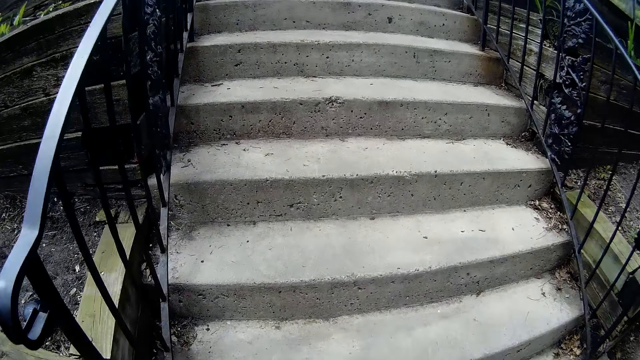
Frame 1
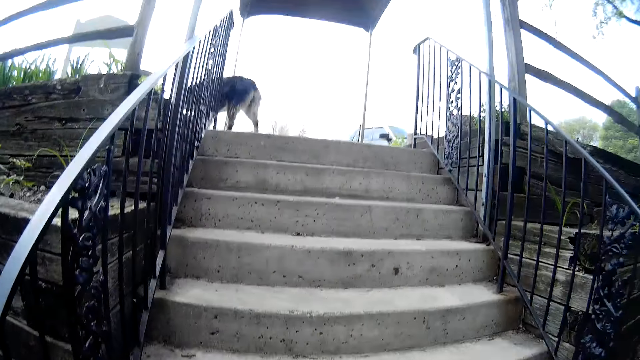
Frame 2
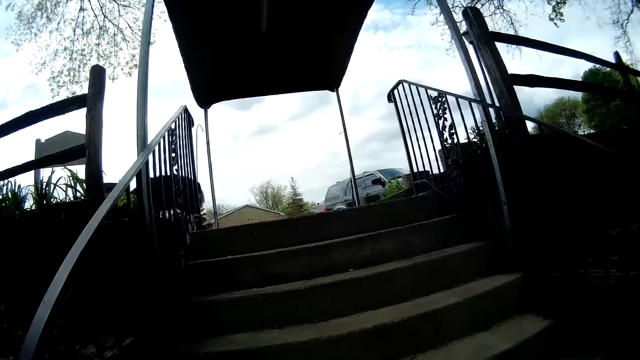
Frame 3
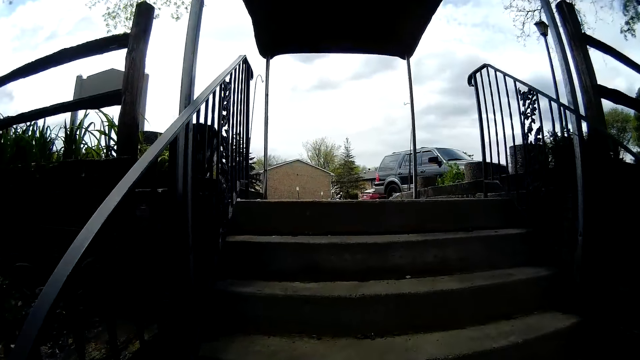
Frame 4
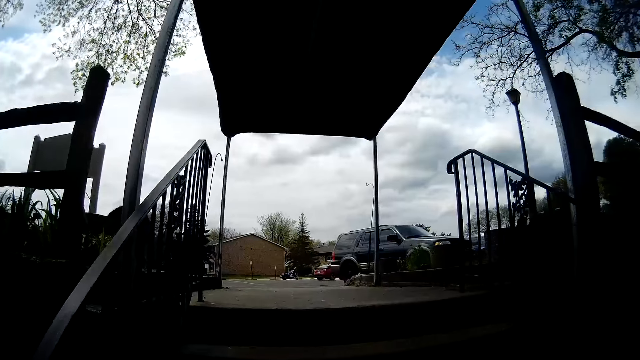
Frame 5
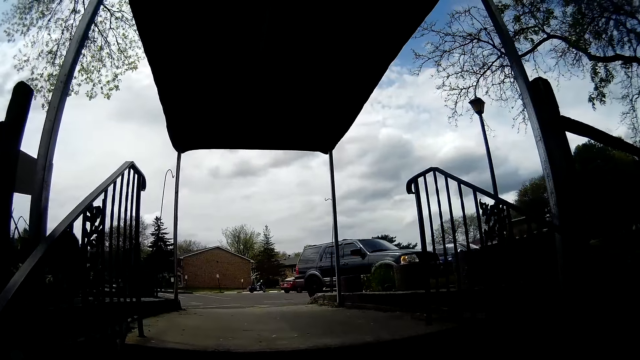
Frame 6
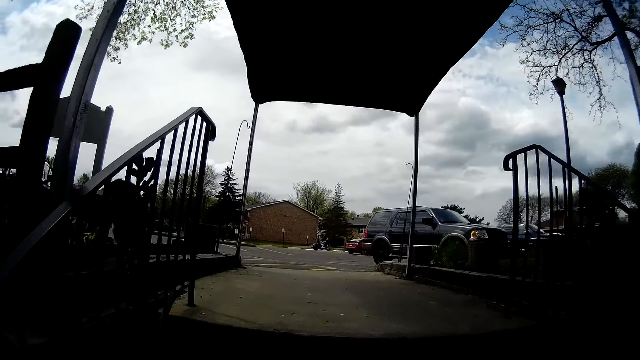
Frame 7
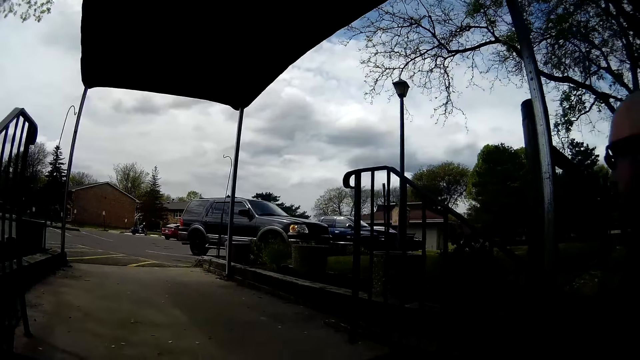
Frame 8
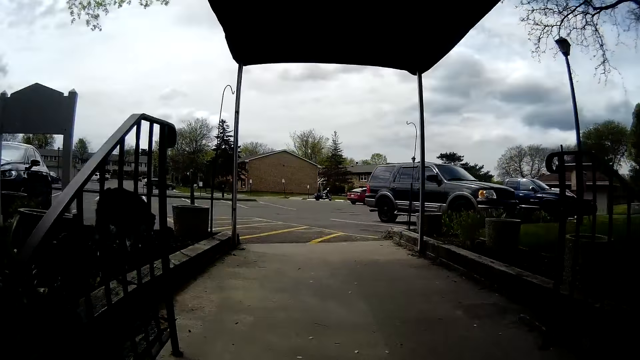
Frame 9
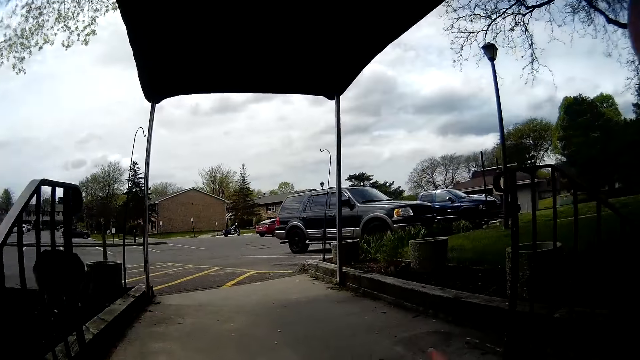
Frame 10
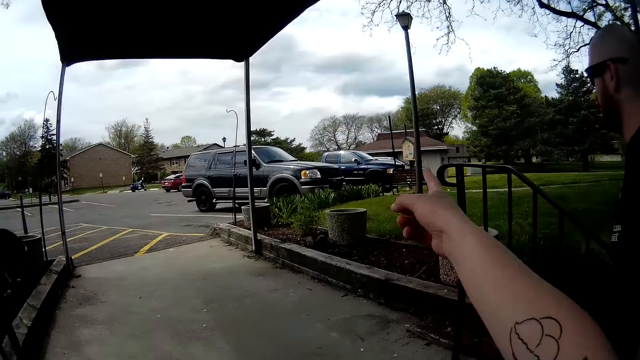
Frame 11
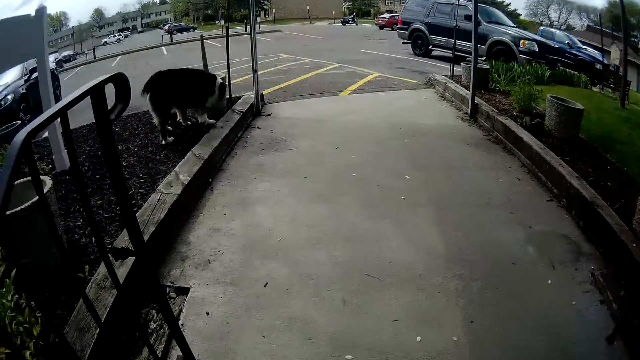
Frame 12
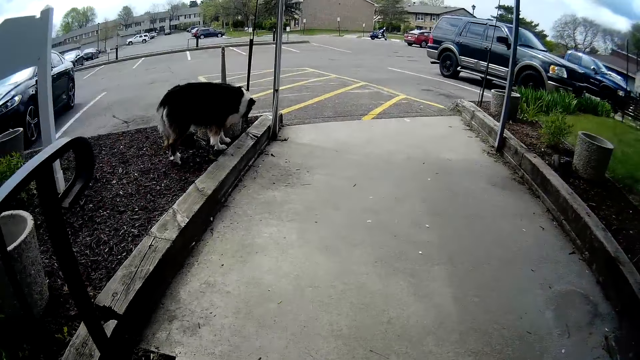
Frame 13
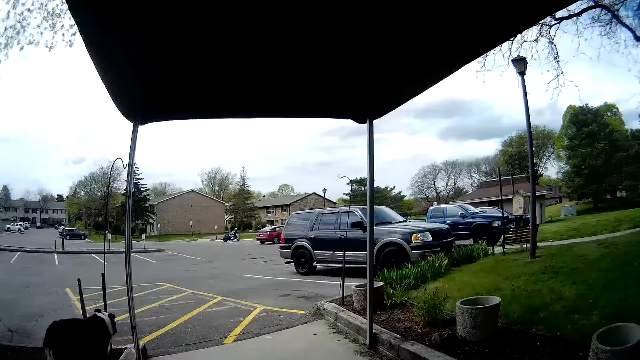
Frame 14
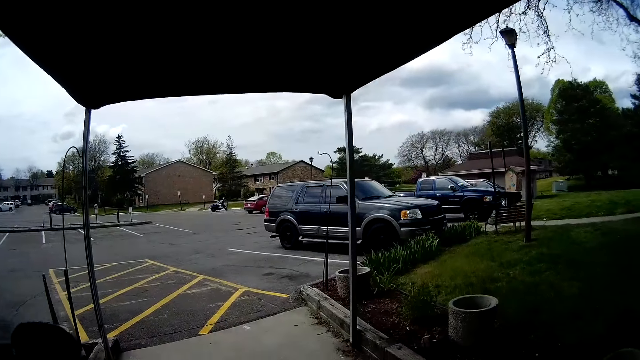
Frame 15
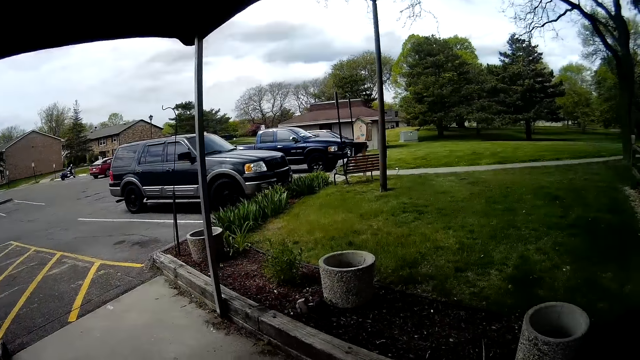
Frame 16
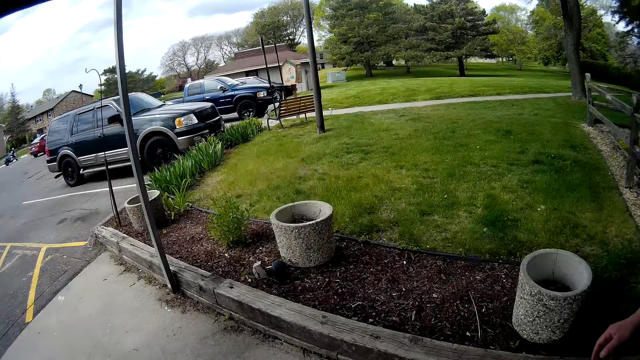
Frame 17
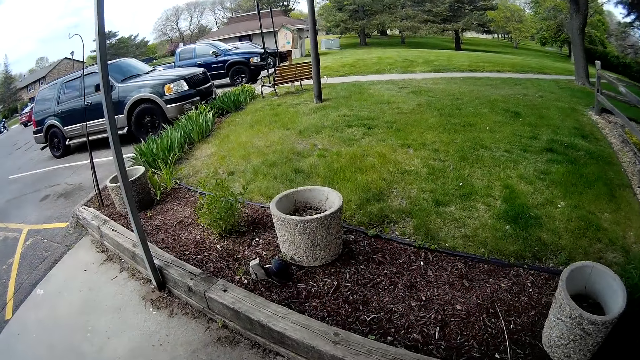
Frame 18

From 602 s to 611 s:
The camera wearer walks up the flight of stairs with the man. They converse with the man. The man walks beside the camera wearer. The camera wearer points to the other side.

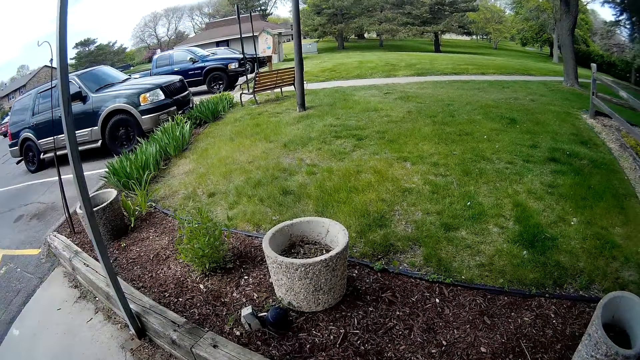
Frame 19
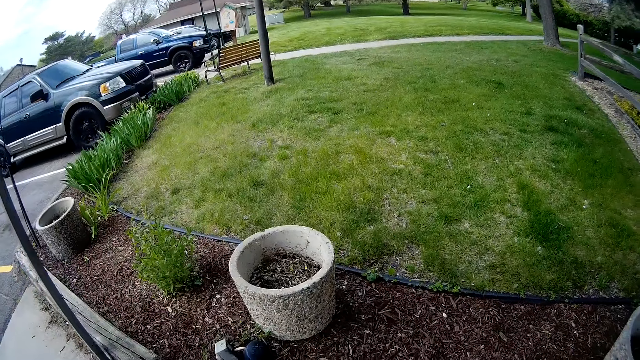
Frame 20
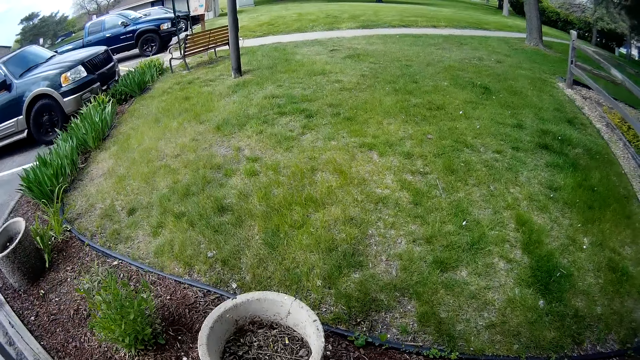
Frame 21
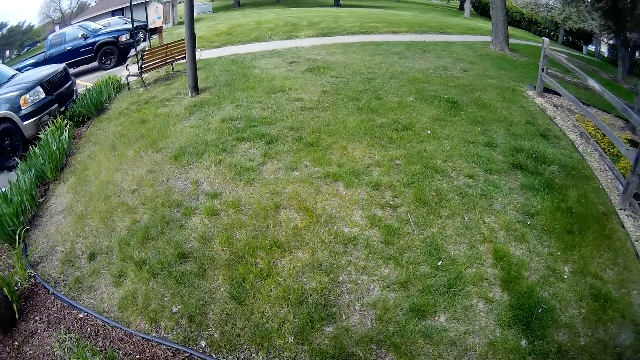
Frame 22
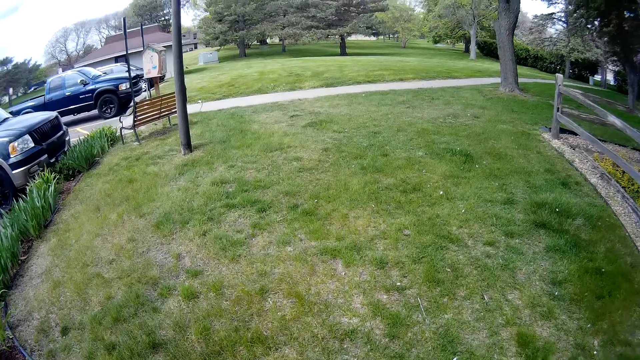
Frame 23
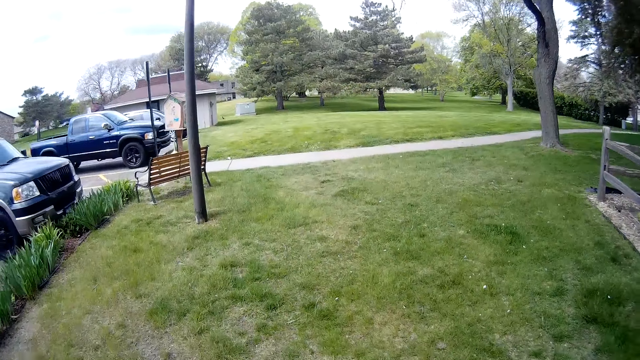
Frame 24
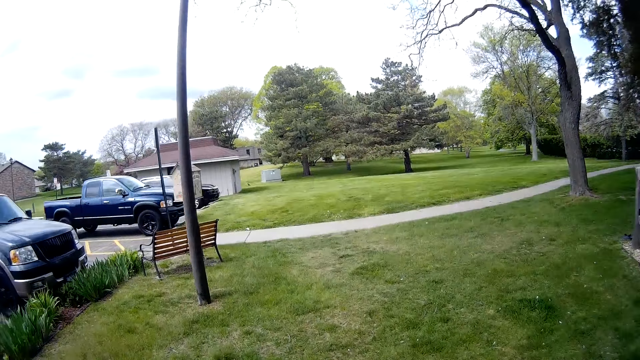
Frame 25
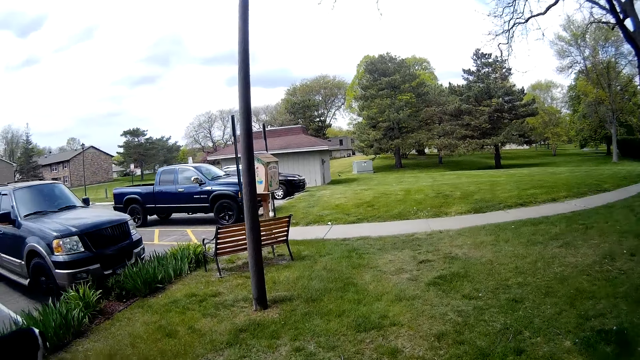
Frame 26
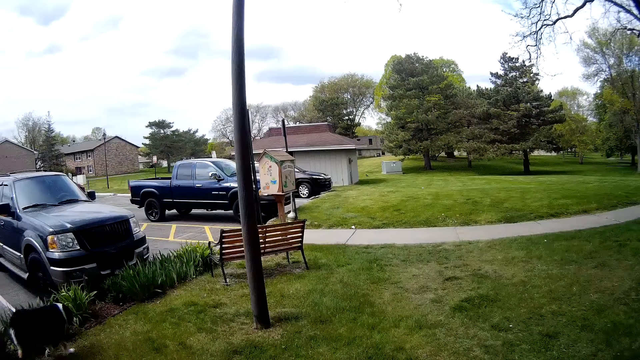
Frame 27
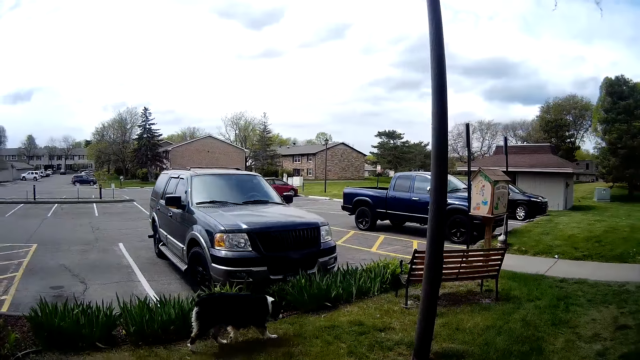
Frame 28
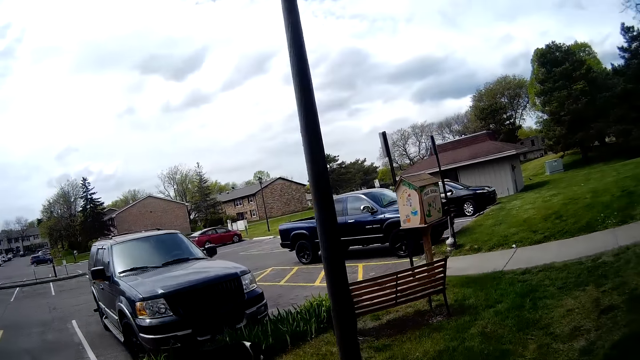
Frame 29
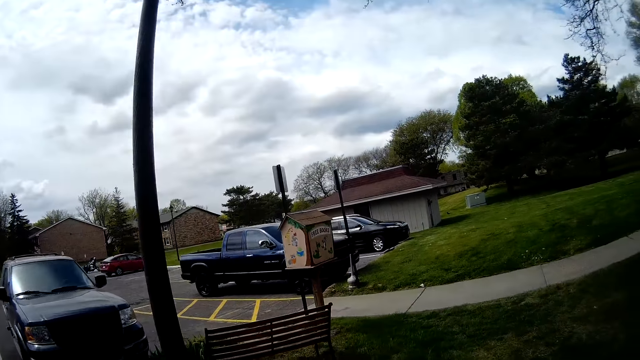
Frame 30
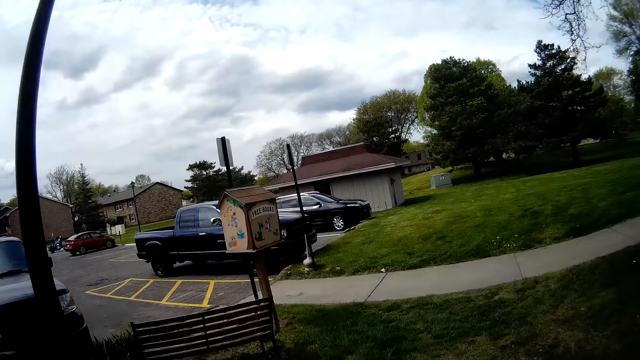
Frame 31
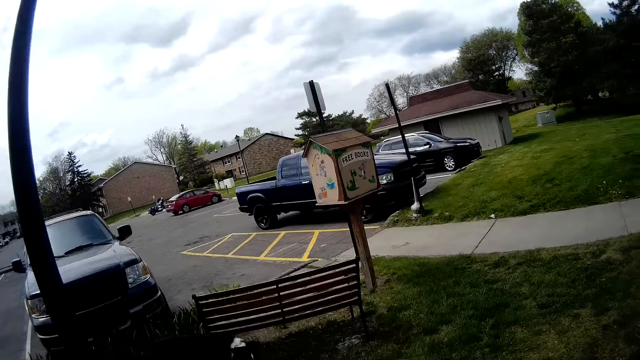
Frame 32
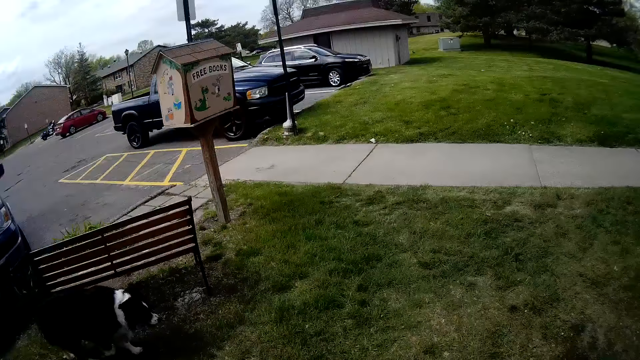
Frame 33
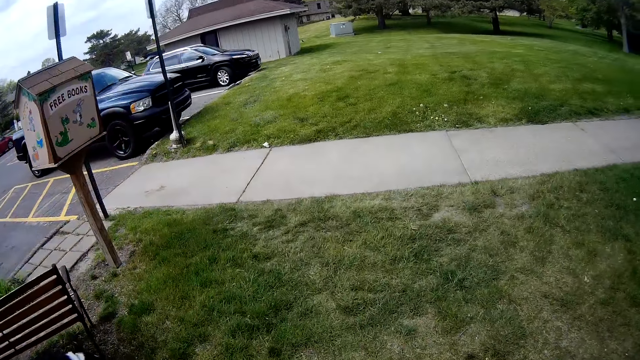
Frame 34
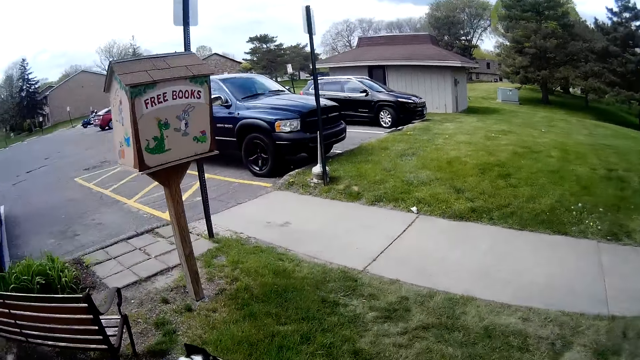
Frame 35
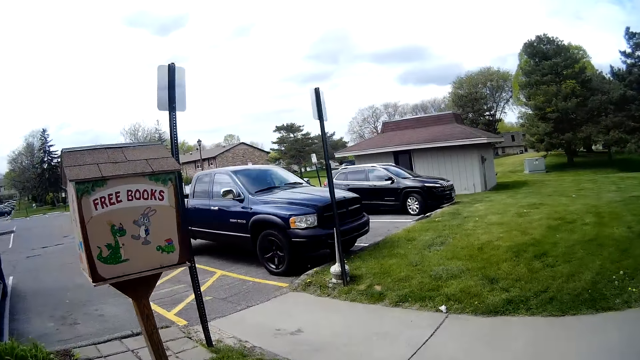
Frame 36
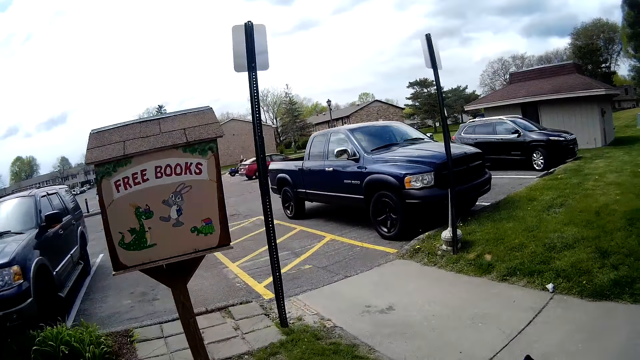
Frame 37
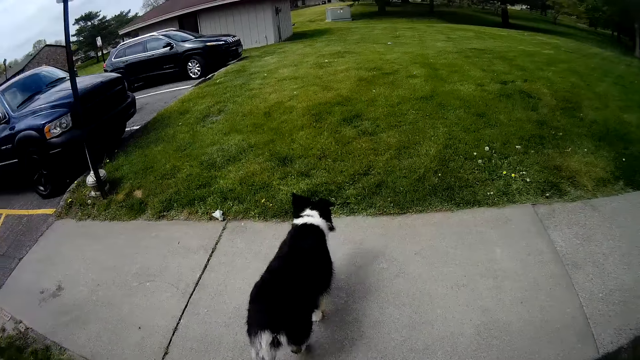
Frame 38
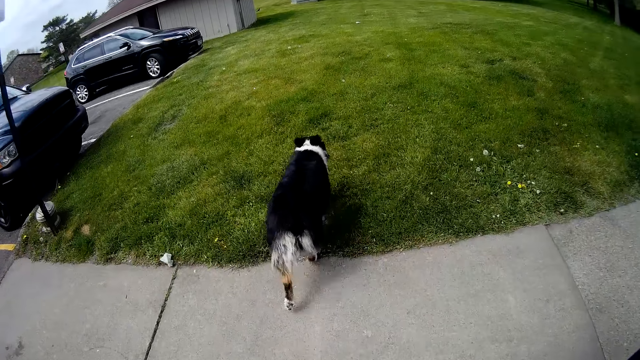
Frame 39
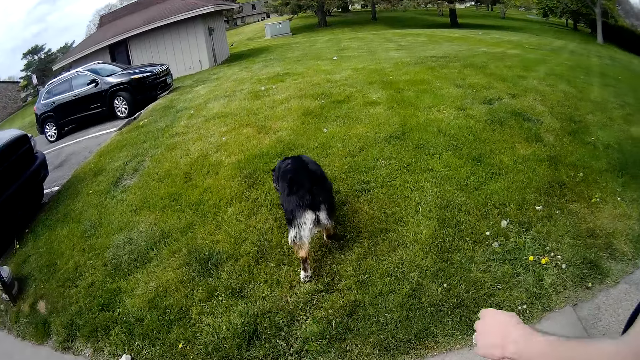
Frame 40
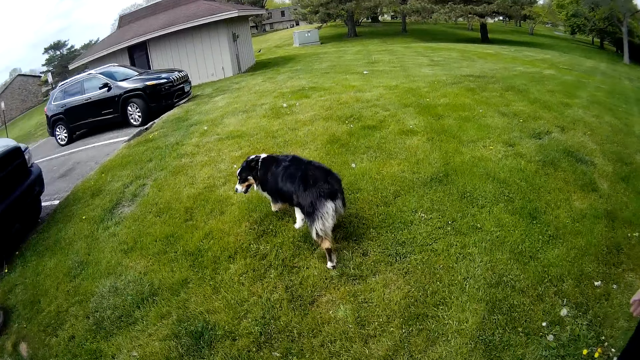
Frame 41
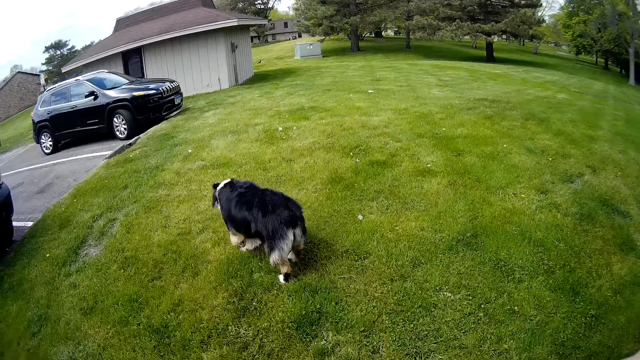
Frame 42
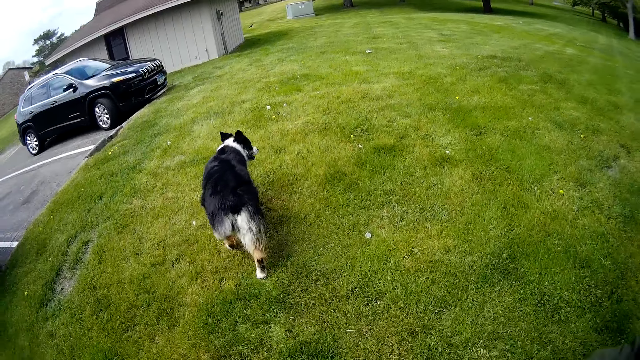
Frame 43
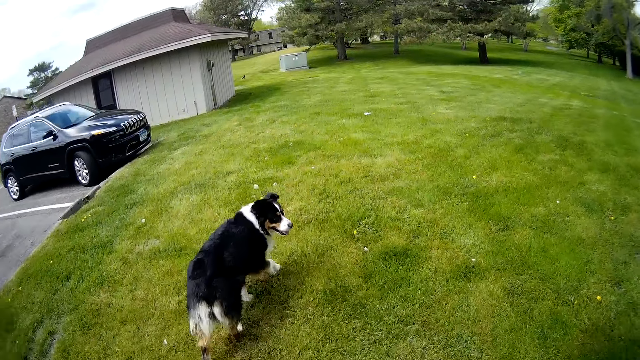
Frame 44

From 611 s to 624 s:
The camera wearer walks on a front lawn with the man and the dog. They look around the compound.
